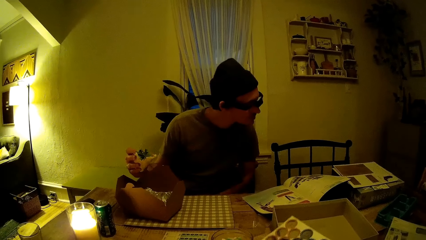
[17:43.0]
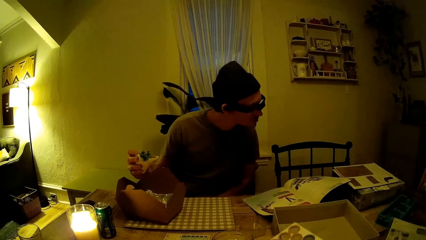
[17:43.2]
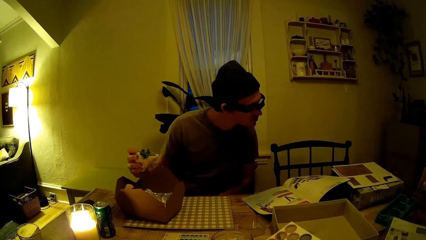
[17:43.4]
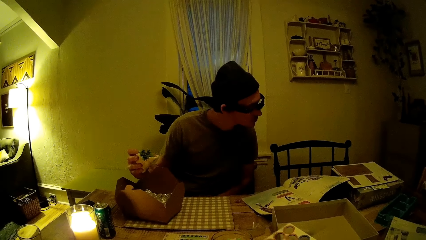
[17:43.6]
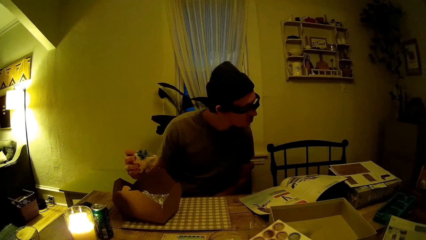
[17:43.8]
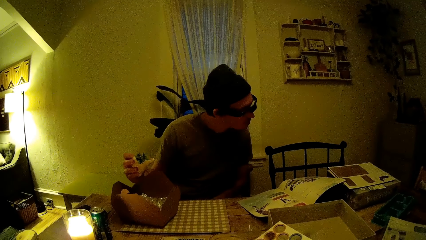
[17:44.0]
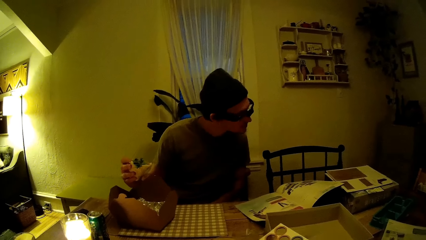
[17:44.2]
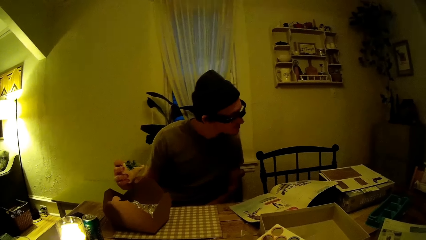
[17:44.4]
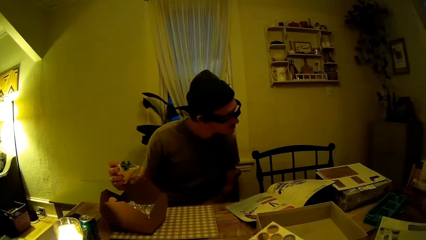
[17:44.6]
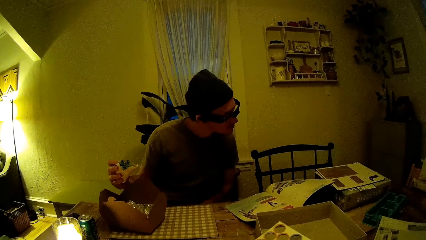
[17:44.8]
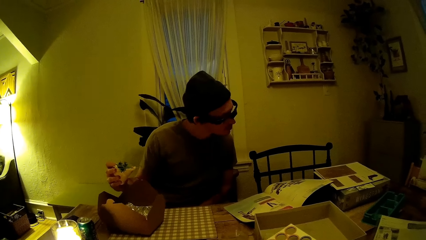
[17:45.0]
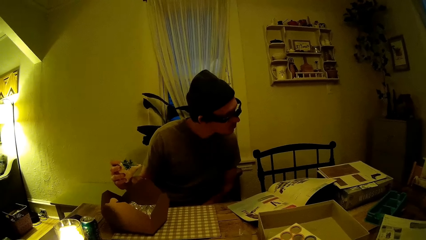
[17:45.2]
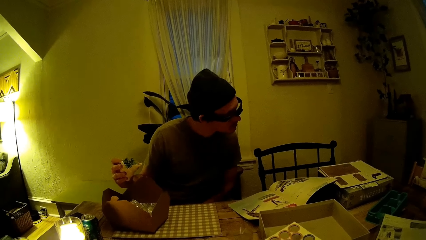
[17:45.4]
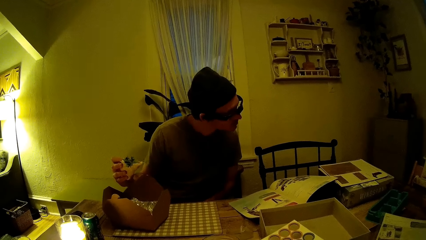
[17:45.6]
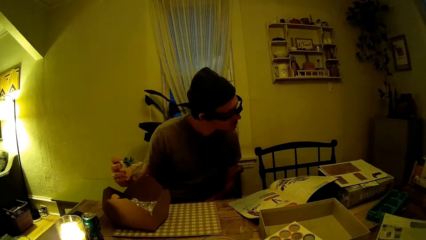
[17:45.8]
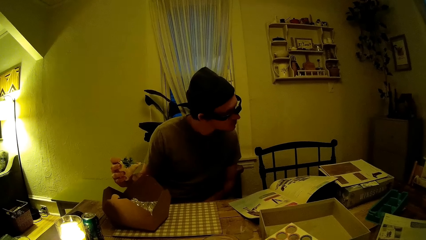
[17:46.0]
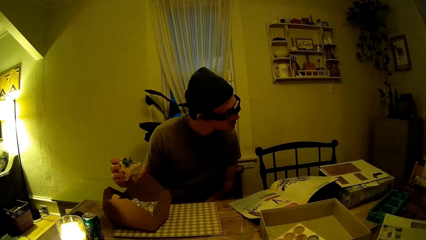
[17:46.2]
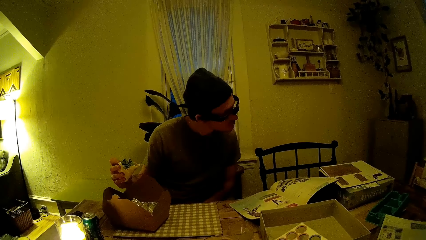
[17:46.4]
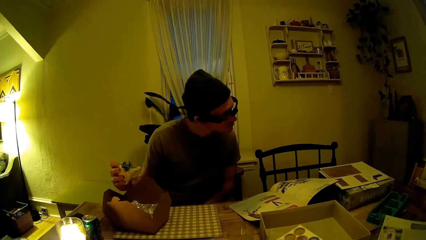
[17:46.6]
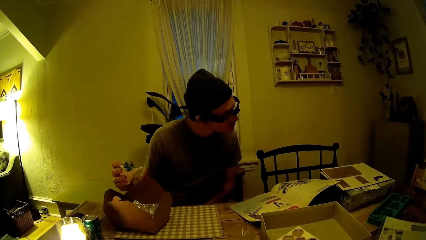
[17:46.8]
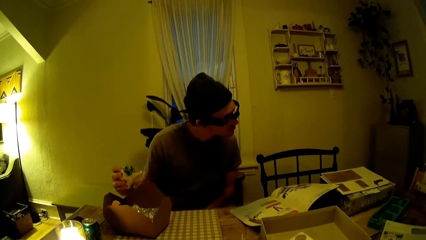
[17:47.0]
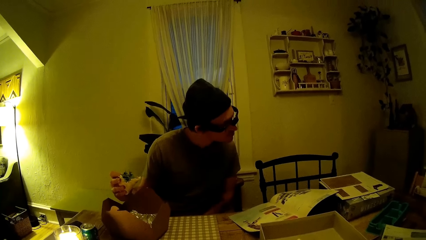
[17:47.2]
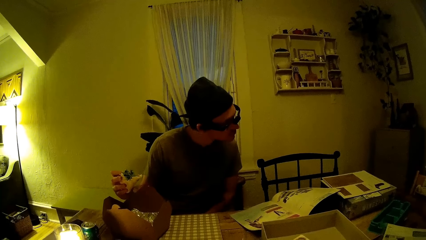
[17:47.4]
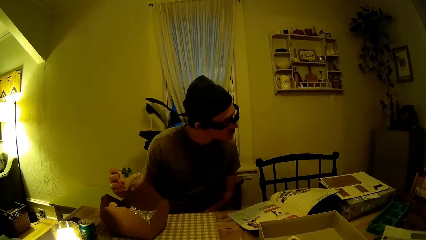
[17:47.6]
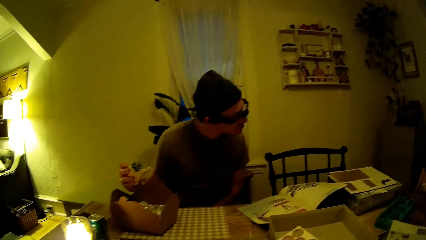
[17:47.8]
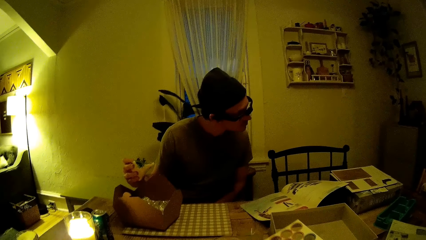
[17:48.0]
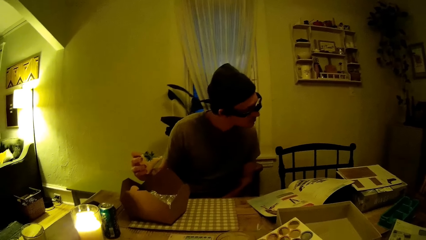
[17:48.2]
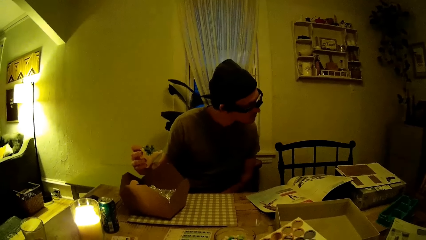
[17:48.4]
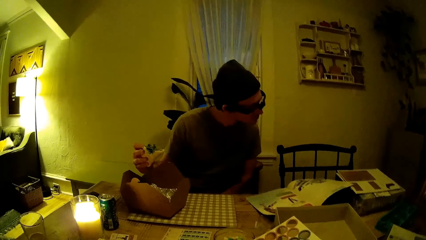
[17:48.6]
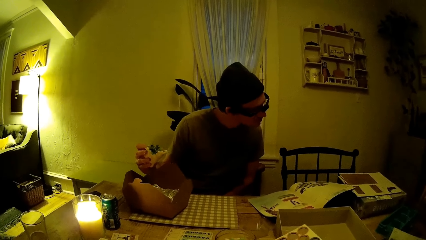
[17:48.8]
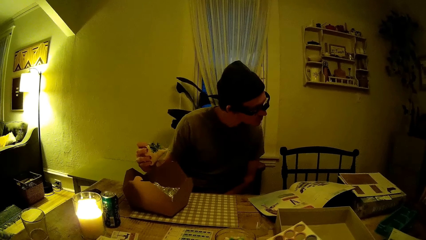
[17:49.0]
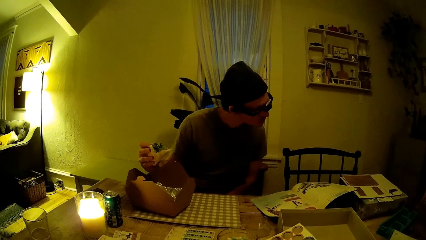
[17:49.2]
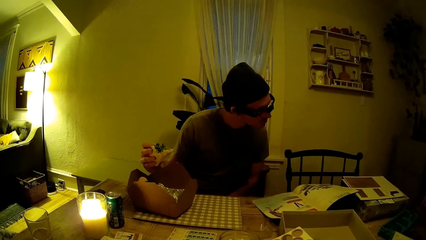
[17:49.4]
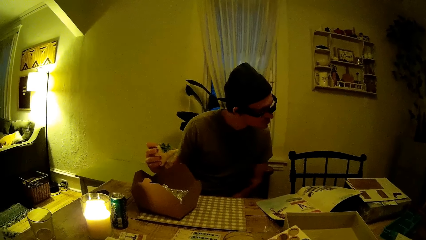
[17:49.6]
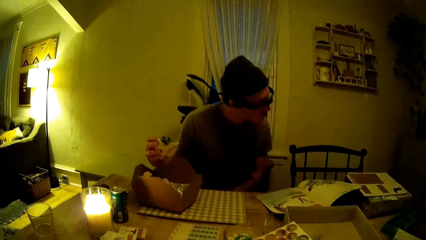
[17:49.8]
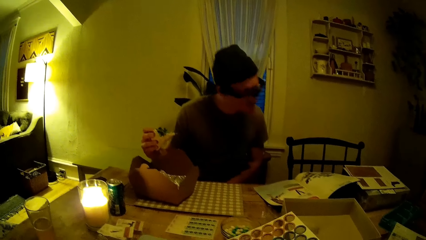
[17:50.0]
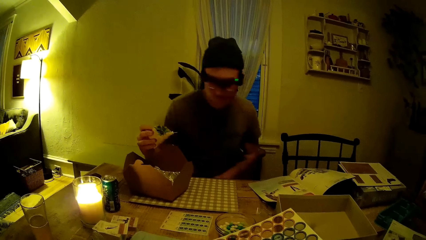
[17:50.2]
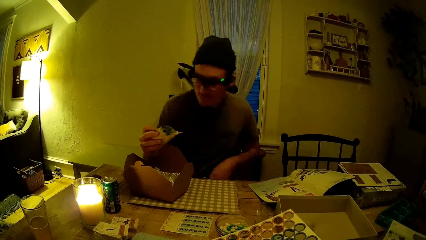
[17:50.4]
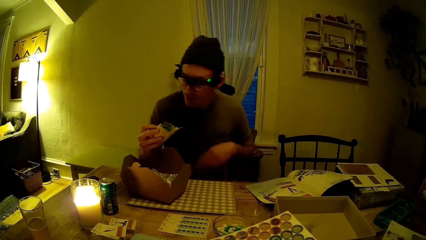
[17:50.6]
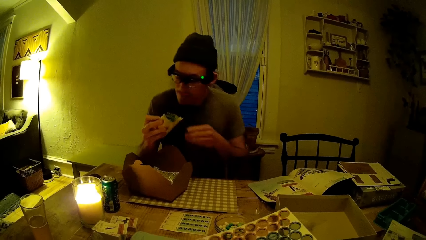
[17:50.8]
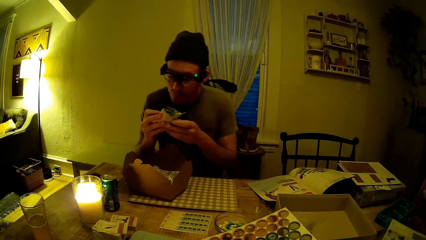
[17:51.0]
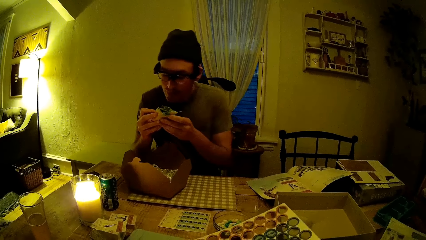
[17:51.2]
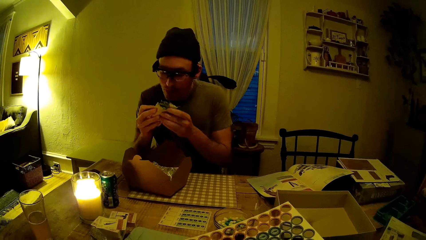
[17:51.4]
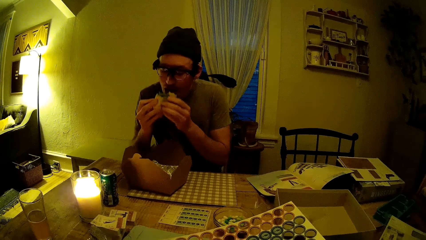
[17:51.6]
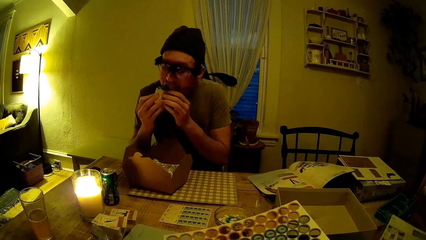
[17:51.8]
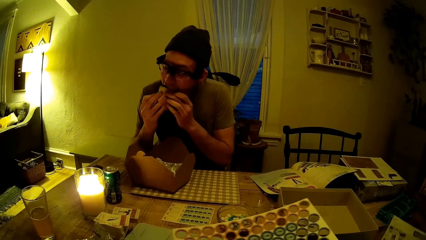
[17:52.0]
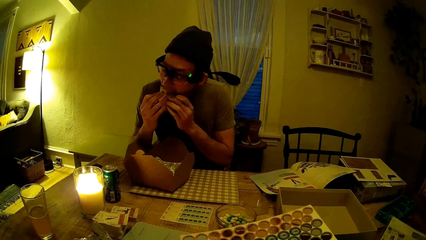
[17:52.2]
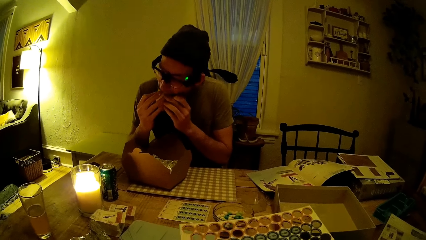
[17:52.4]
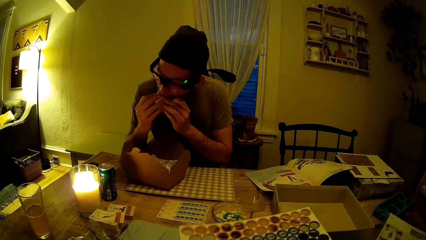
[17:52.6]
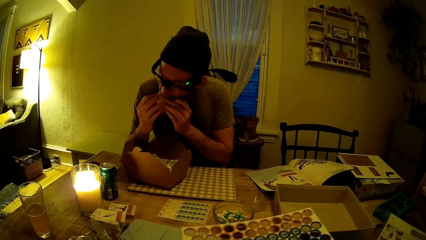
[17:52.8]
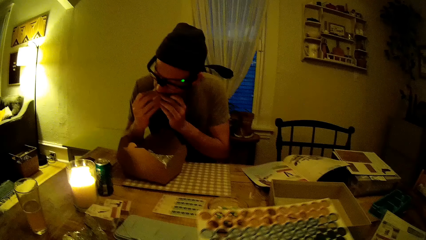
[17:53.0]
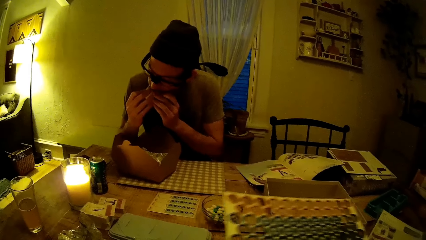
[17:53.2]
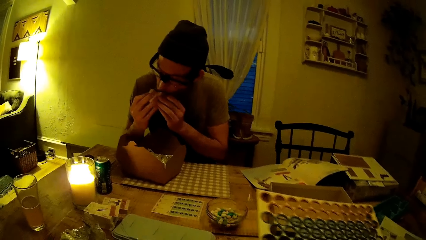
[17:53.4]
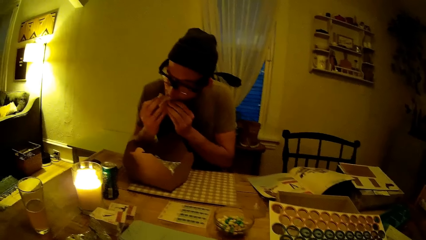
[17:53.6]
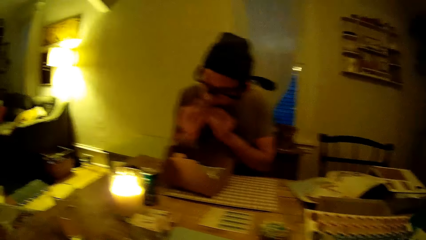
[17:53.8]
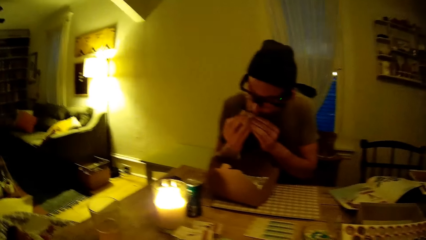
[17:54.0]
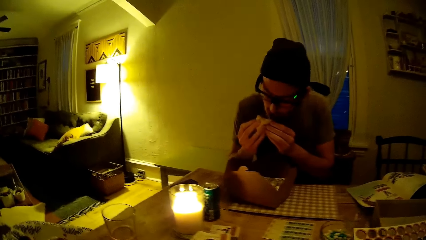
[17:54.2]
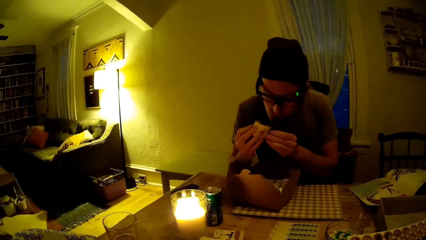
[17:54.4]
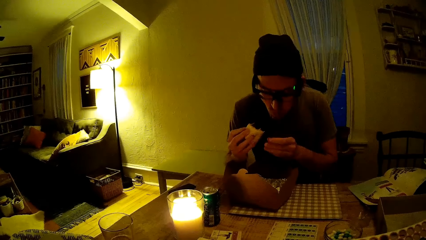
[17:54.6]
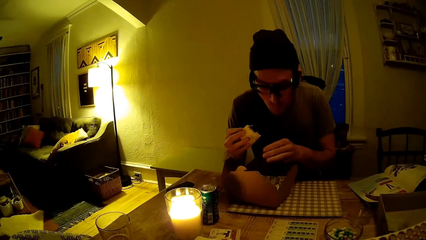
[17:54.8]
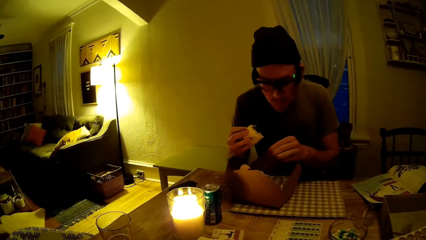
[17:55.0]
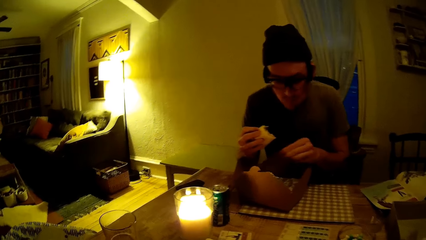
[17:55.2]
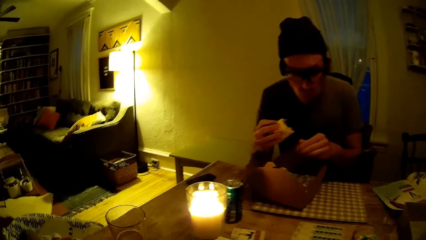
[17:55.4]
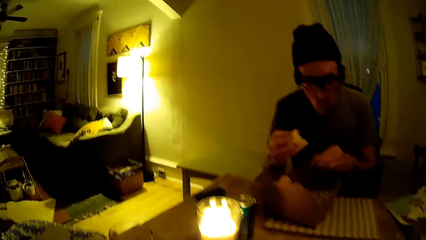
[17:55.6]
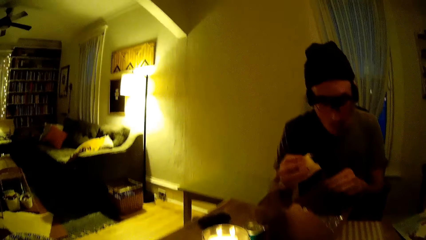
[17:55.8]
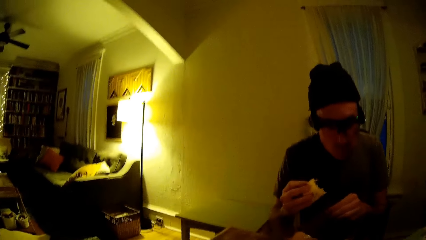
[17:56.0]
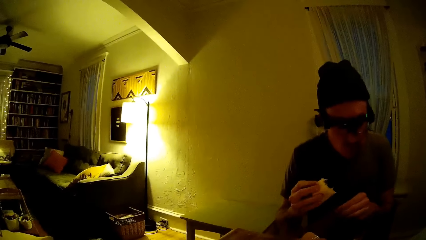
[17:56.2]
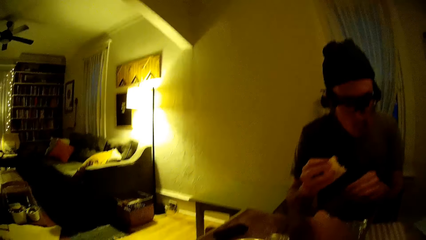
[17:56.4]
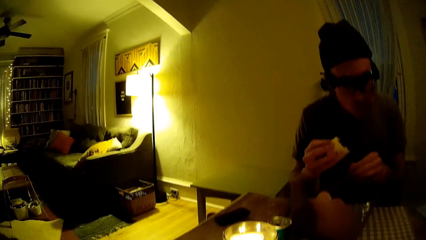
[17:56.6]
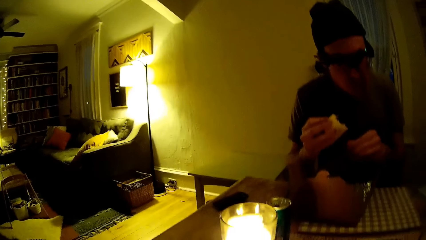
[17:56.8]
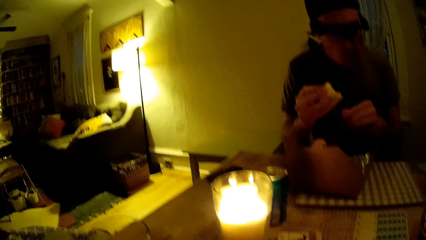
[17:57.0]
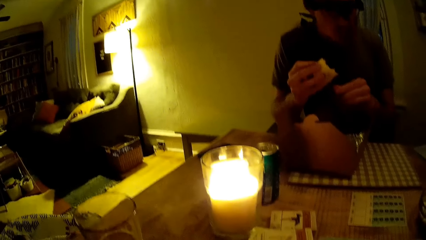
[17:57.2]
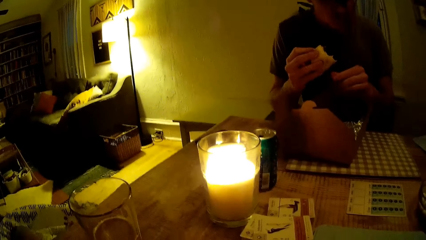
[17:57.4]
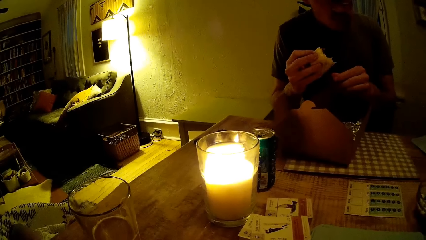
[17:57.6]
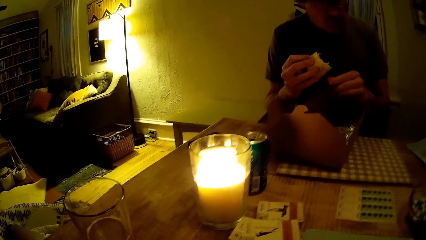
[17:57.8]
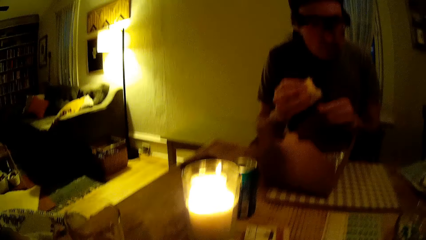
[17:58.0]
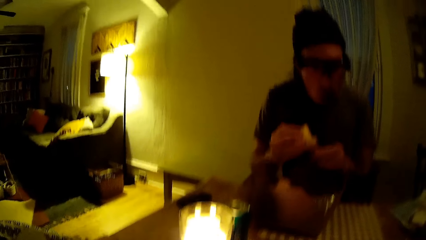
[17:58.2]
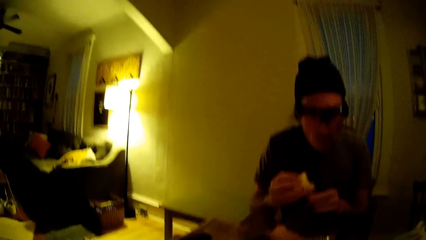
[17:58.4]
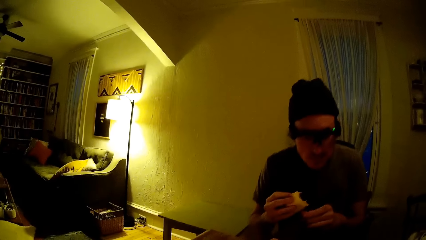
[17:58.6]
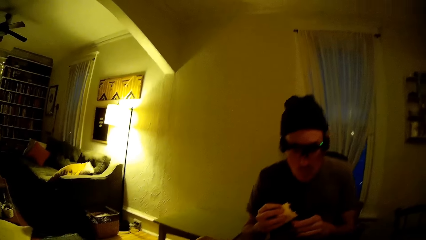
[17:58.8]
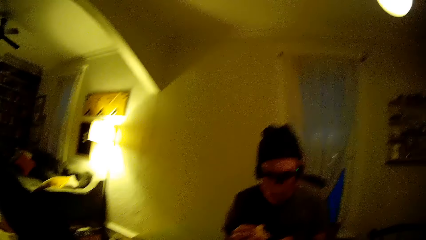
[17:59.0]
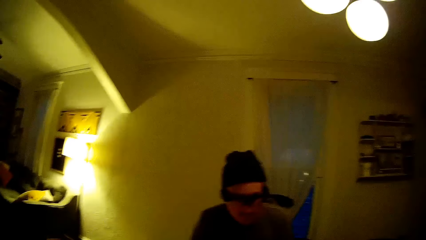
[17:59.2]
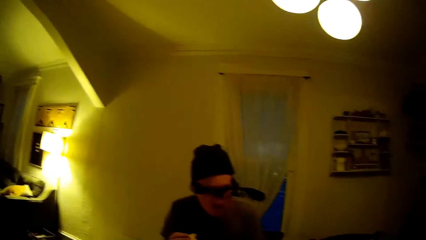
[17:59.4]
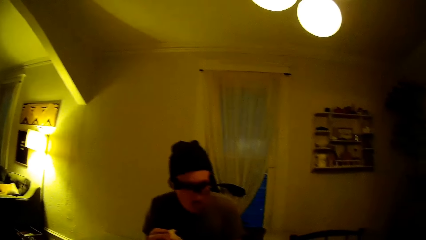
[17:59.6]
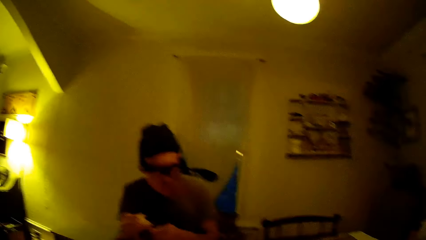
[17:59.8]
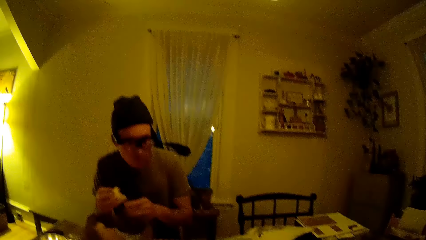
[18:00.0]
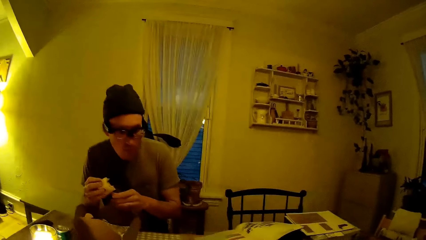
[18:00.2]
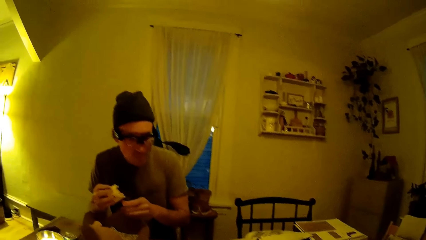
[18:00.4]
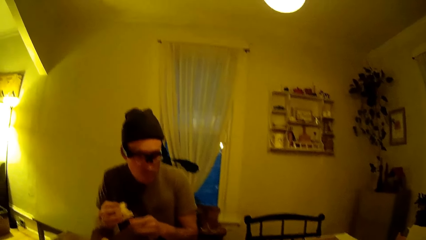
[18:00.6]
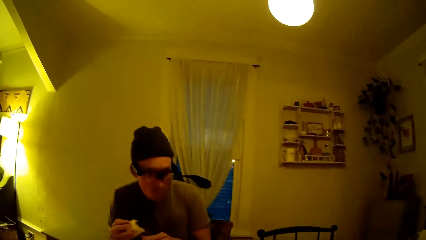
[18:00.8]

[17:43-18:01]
The camera wearer holds a chart. A man chews a cake. The camera wearer looks at the man. The man bites the cake. The camera wearer looks at a shelf. They look at a glass with juice.
